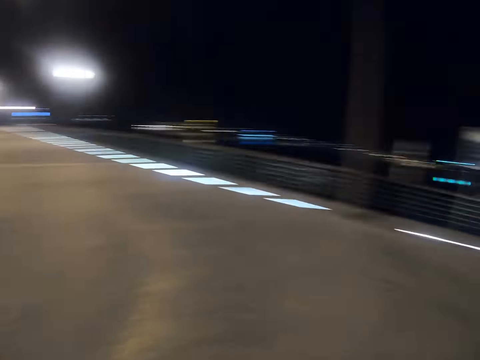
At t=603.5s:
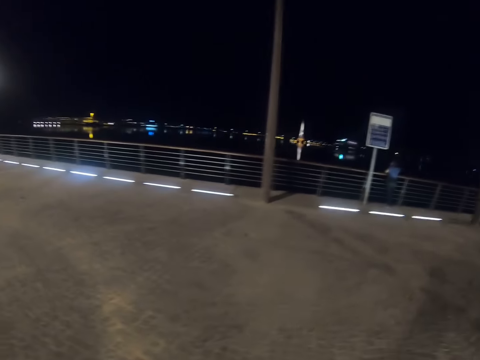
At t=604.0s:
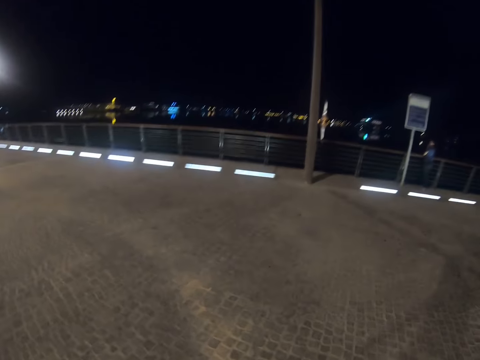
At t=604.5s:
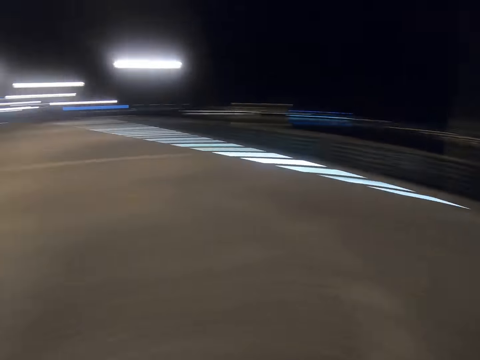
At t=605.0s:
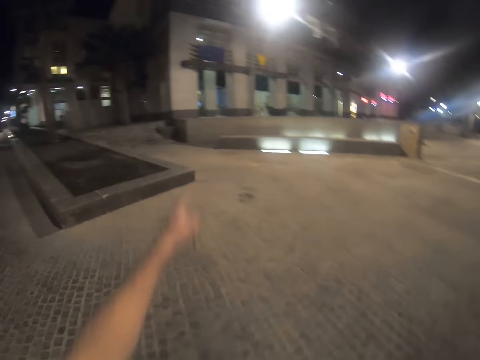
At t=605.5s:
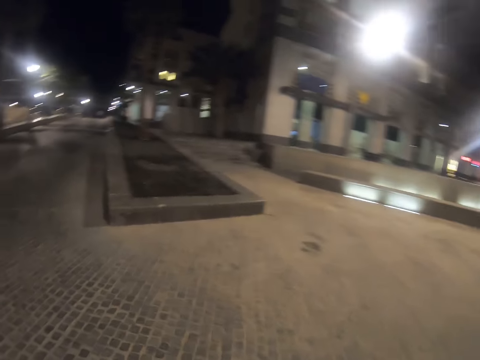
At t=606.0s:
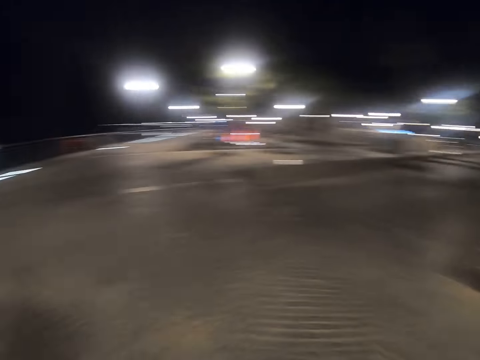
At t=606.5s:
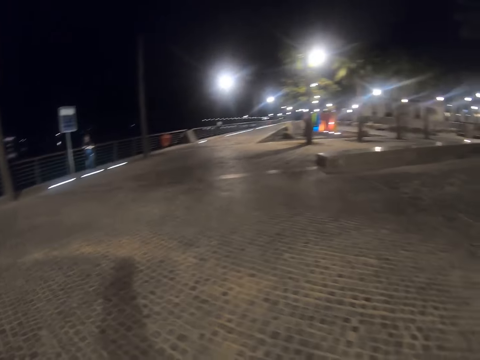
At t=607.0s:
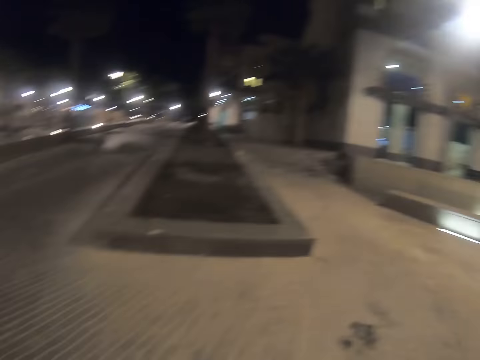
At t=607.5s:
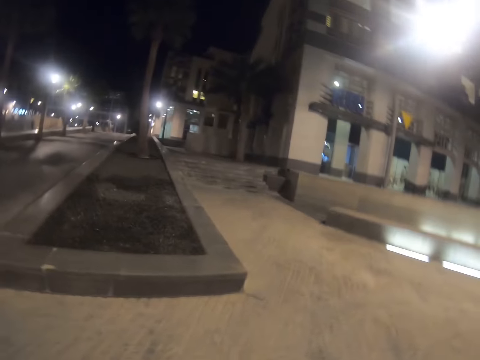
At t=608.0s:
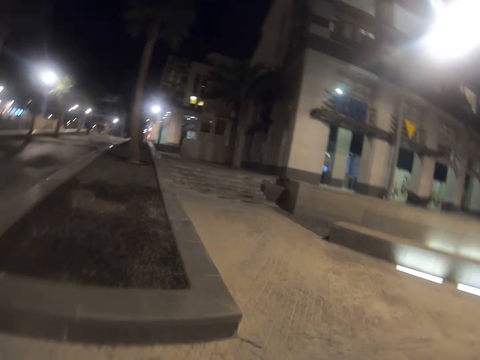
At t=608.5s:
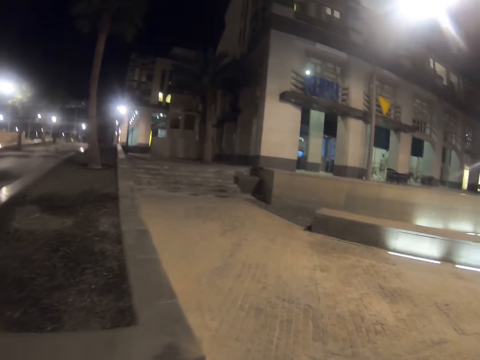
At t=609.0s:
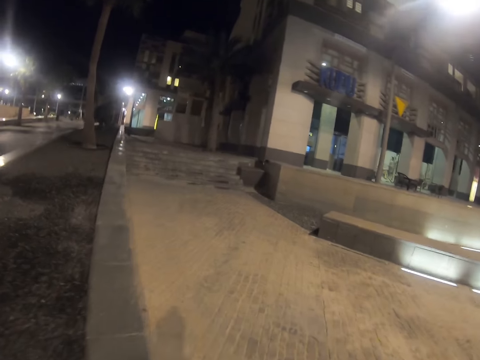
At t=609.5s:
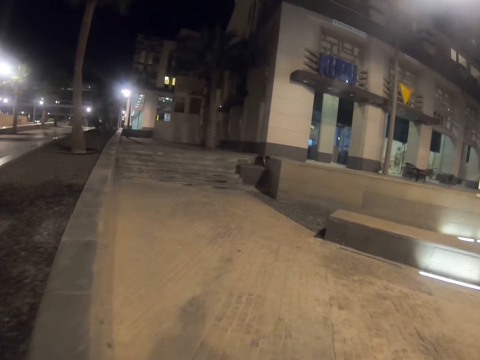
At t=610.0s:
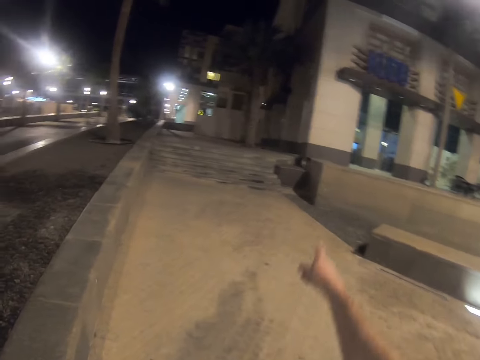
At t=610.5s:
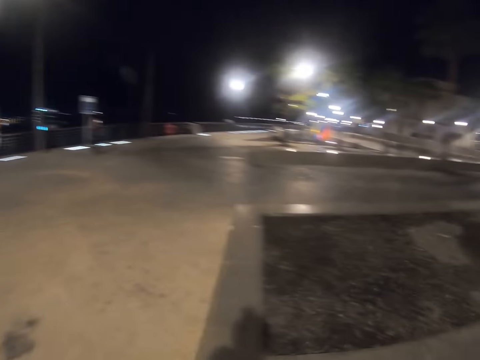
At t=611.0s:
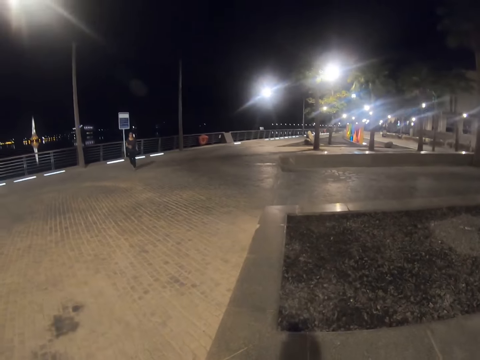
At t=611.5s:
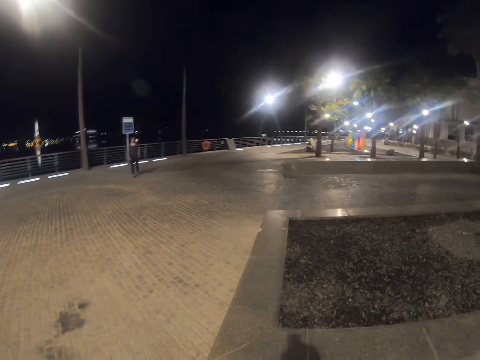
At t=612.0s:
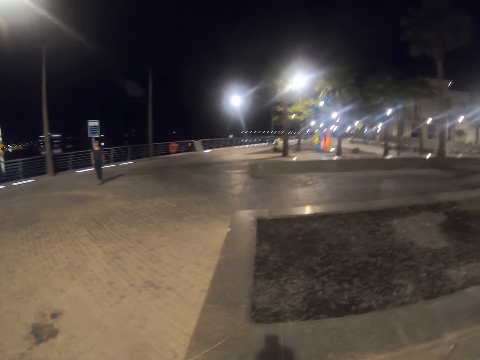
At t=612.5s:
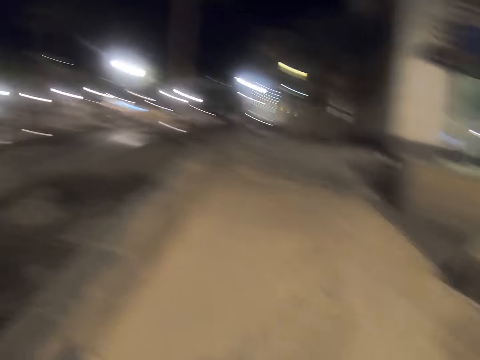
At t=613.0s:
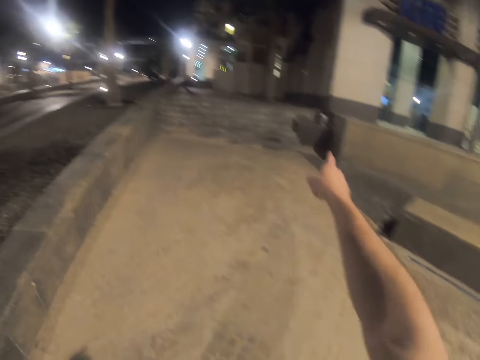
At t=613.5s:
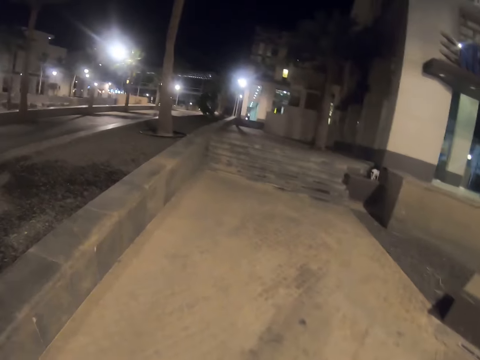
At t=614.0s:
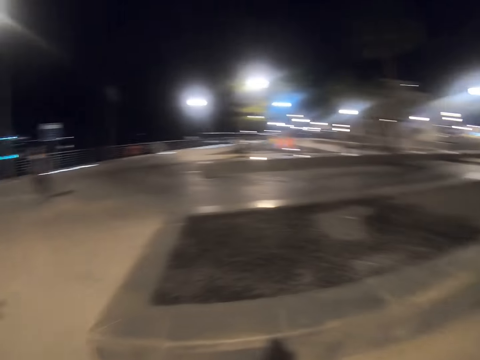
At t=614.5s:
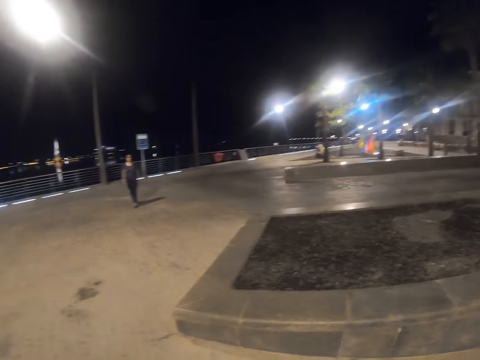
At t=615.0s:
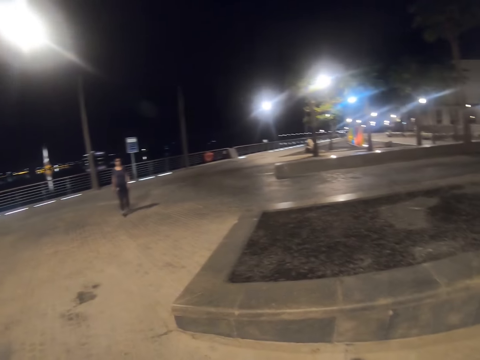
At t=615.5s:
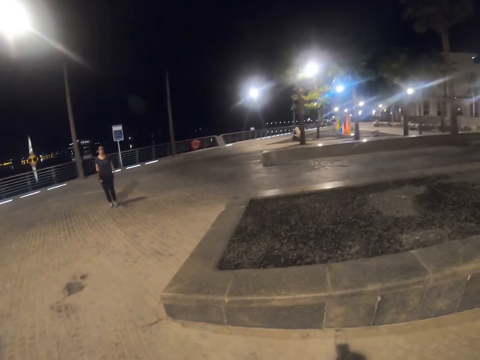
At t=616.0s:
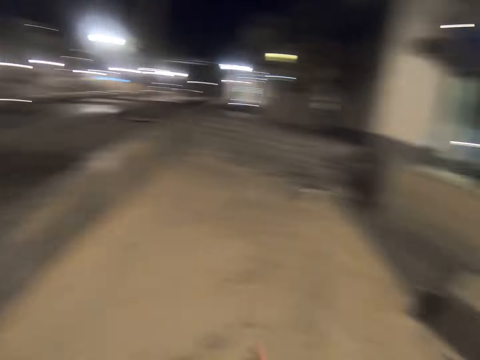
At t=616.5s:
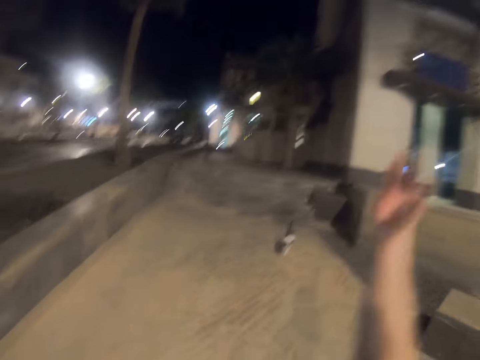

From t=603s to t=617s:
The camera wearer communicates to a lady. He gestures his hand. He walks around the park on a pavement. He gestures his hand and looks around the park. He communicates to the lady. He gestures his hand and looks around the park. The lady walks toward the camera wearer on the pavement. The camera wearer gestures his hand.

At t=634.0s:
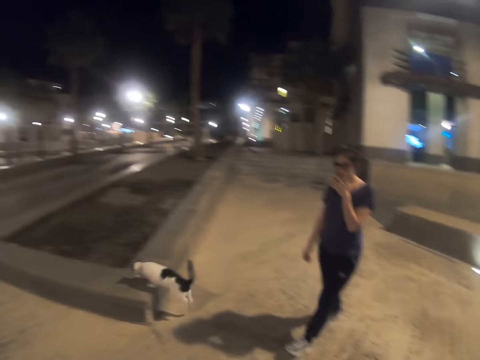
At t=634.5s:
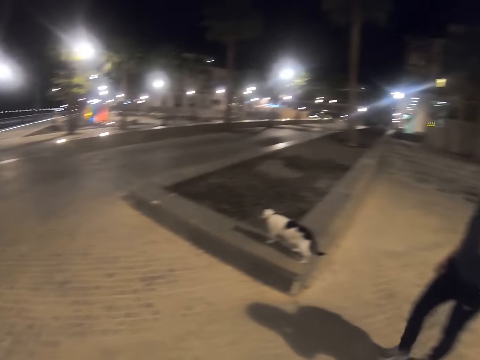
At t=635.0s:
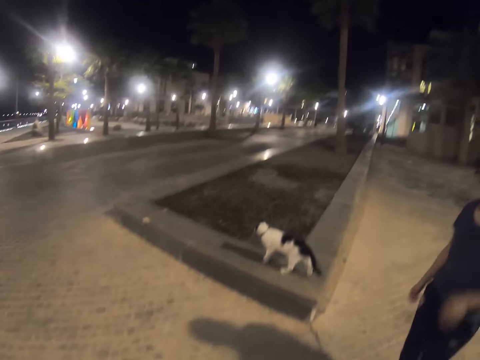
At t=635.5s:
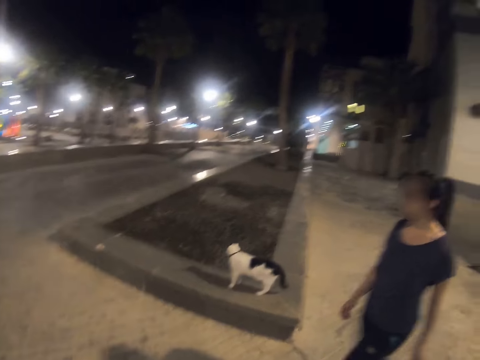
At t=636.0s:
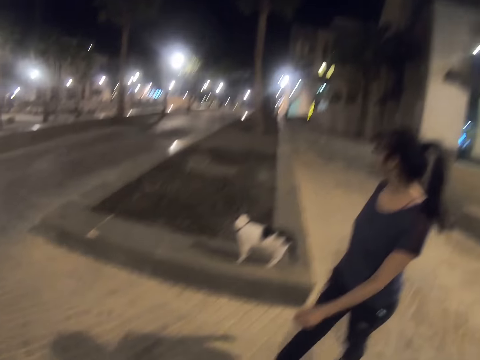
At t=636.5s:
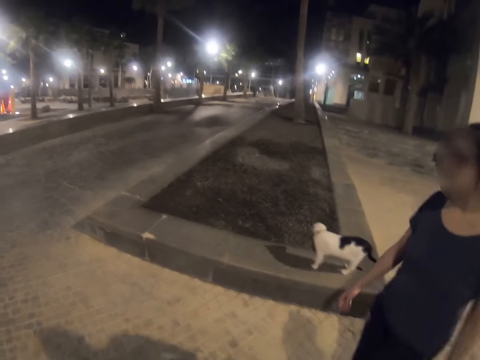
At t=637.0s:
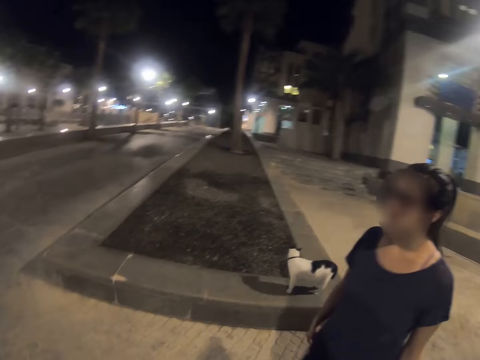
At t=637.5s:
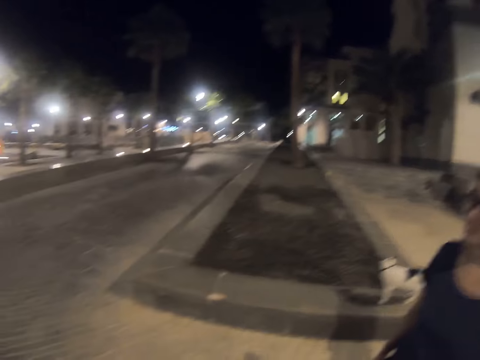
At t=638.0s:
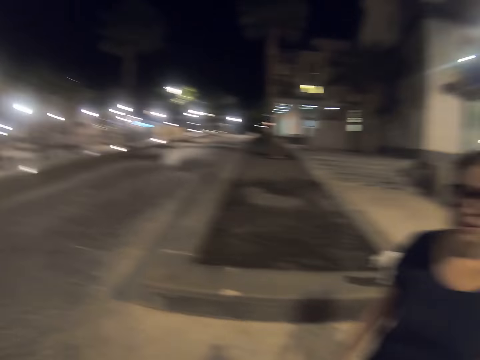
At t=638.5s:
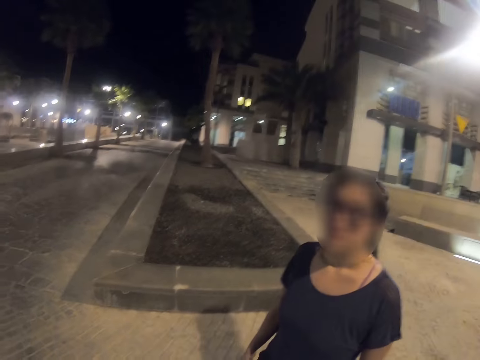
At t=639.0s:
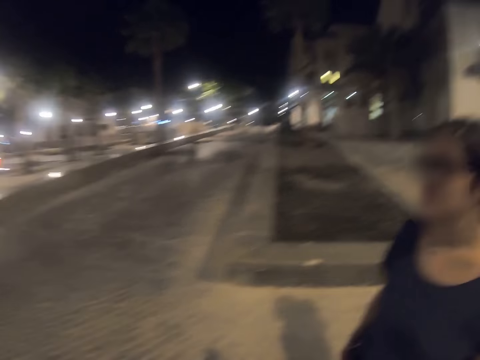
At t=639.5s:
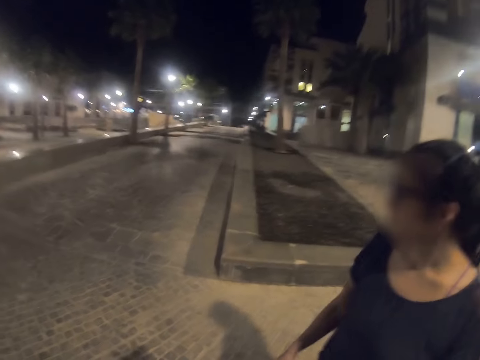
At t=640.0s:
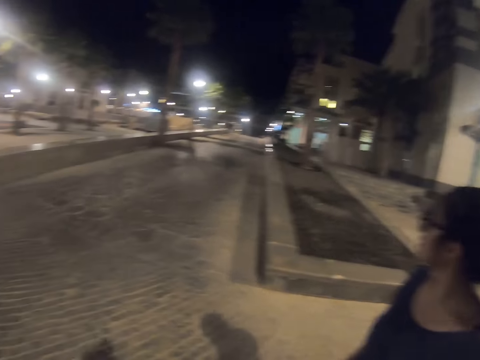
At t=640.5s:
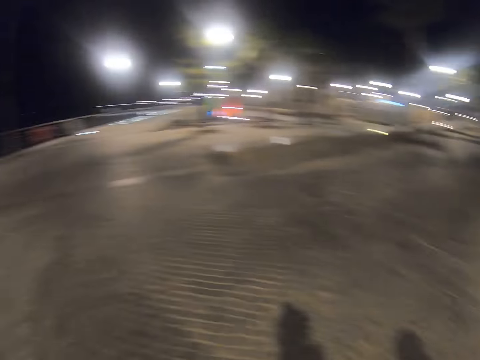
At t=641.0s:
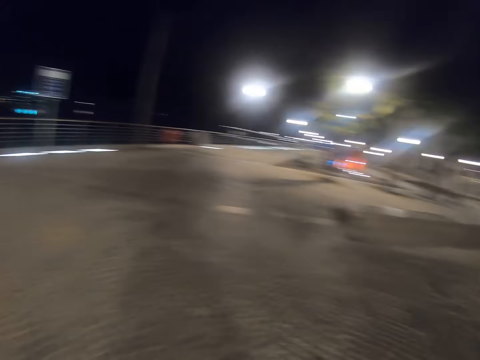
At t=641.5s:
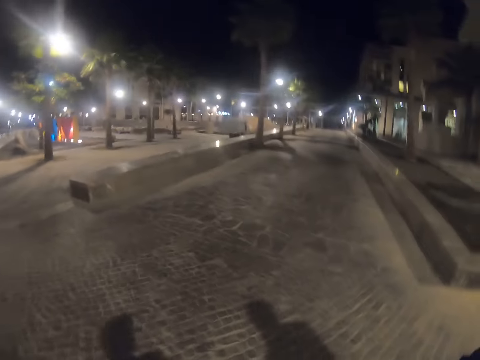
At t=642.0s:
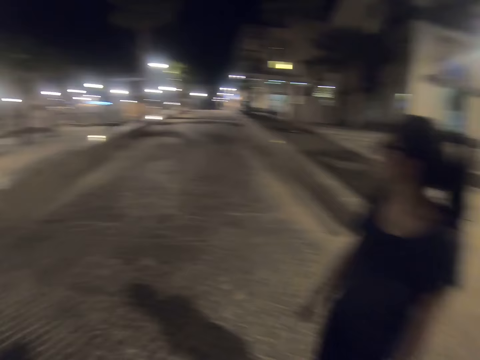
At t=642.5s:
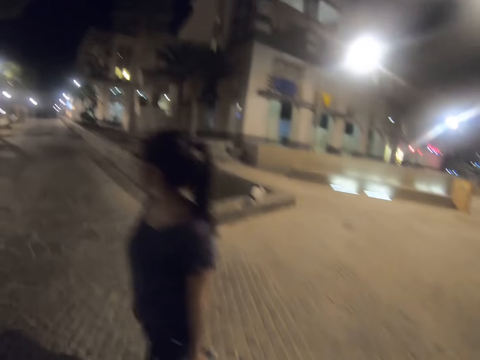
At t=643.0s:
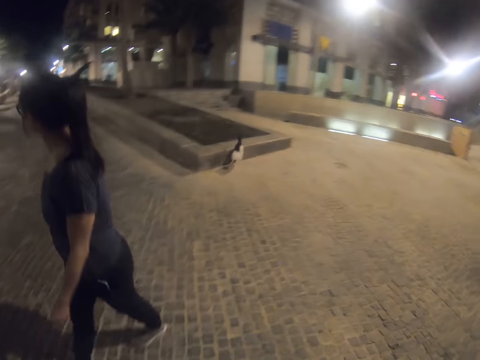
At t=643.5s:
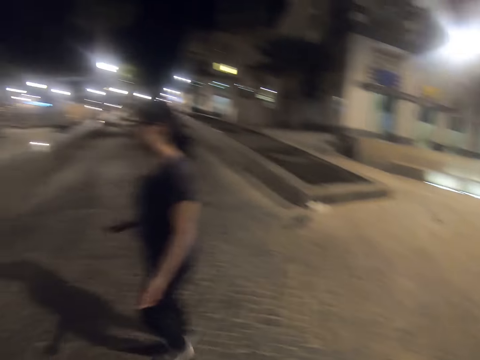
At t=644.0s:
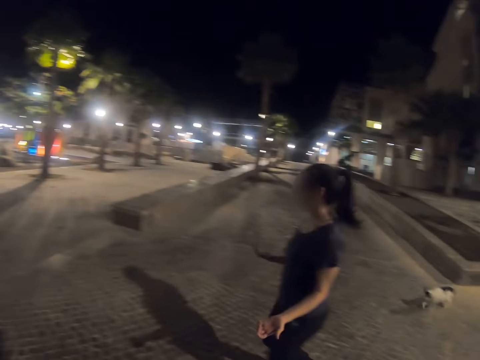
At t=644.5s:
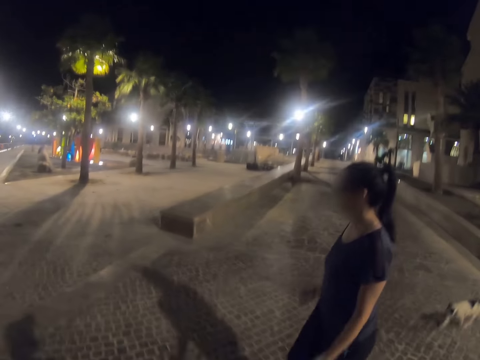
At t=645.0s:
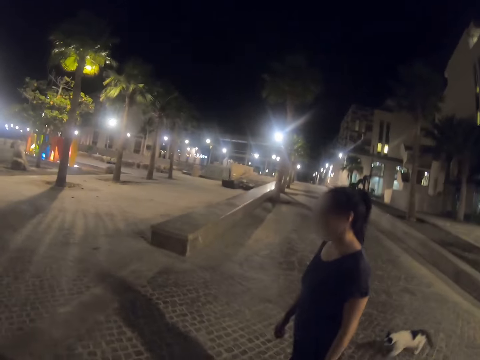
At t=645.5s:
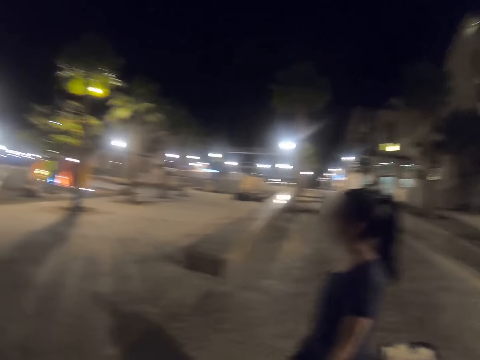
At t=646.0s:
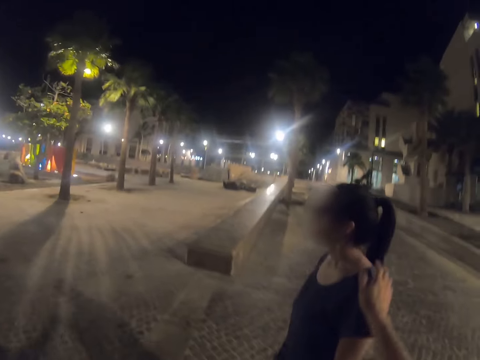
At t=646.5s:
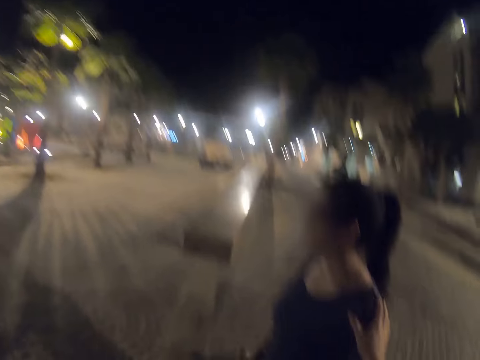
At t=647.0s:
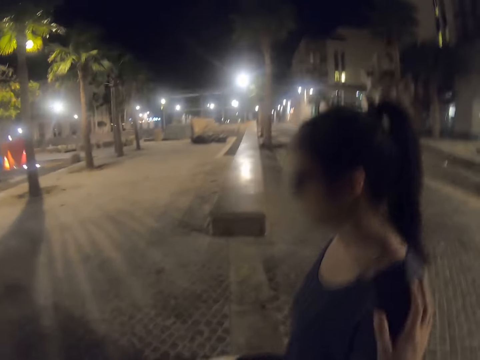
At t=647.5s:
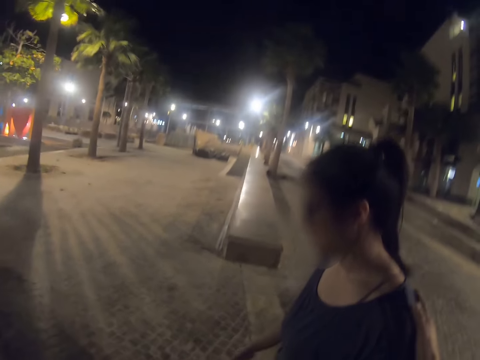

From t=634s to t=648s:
A woman walks on a pavement around the park. The woman pulls her hand off her face. The woman walks around the park. The camera wearer walks around the park. They tap the woman on the shoulder. They hold the woman's shoulder.
